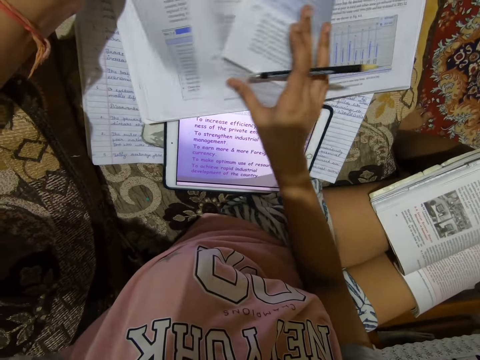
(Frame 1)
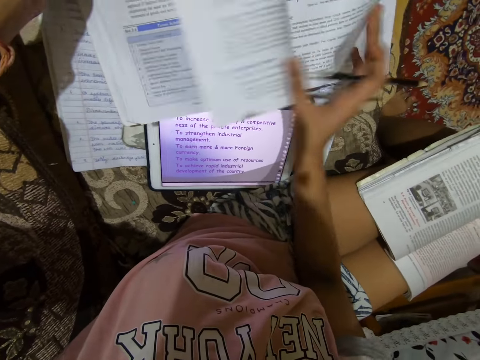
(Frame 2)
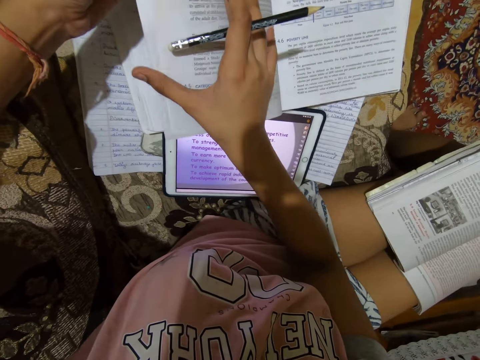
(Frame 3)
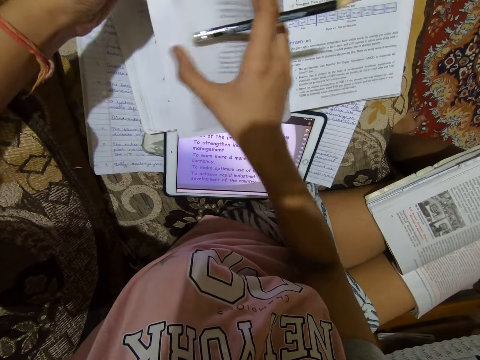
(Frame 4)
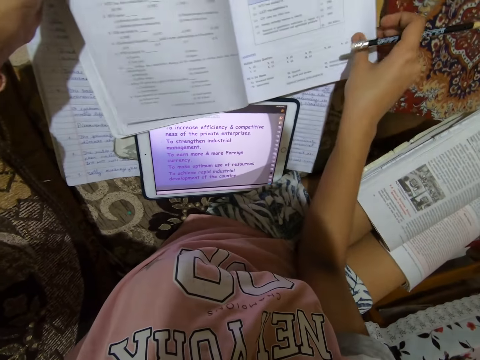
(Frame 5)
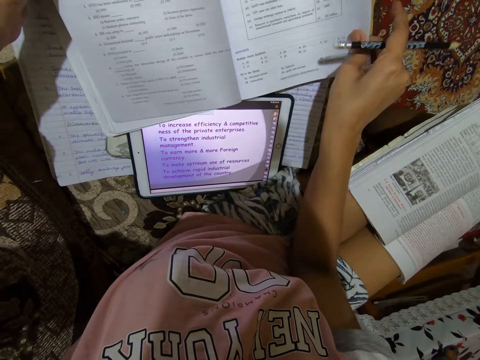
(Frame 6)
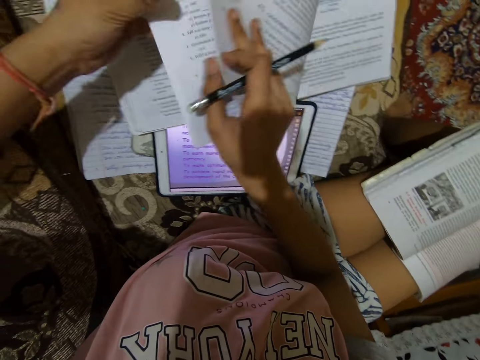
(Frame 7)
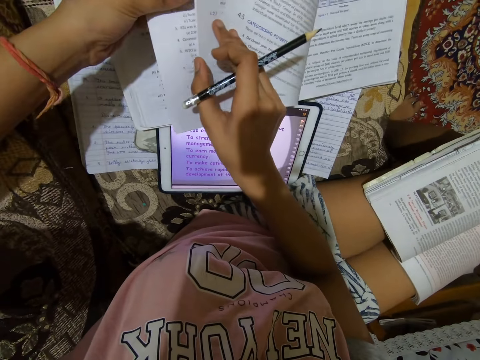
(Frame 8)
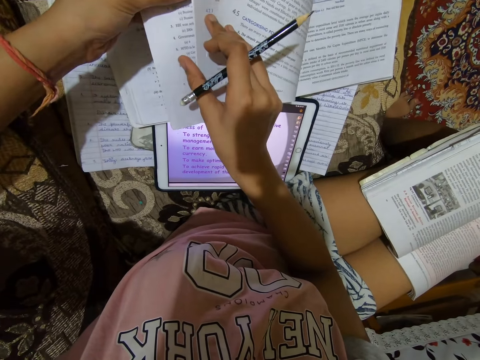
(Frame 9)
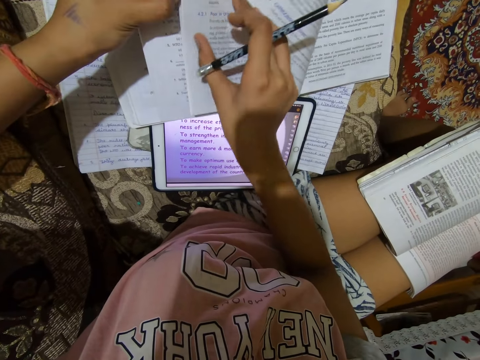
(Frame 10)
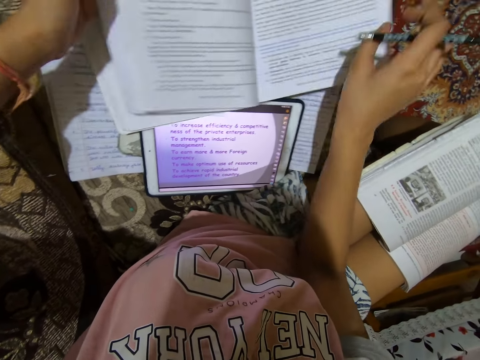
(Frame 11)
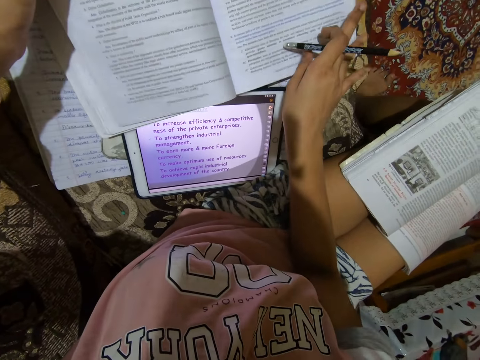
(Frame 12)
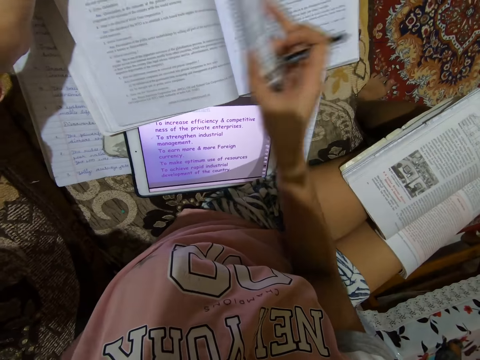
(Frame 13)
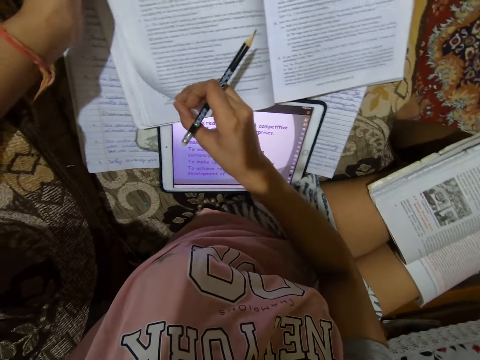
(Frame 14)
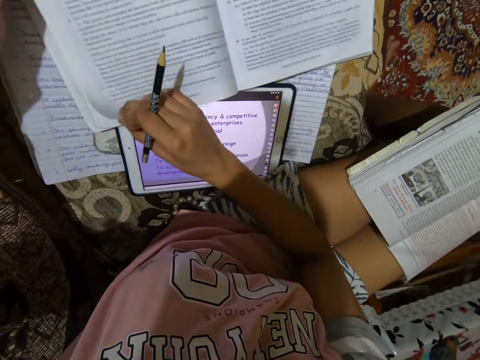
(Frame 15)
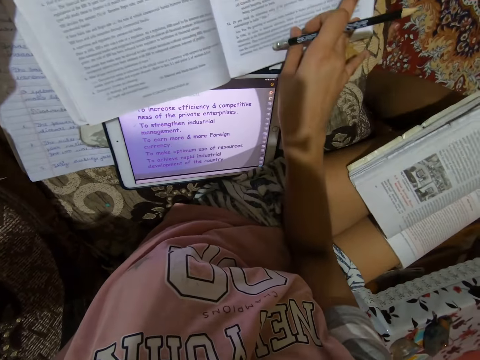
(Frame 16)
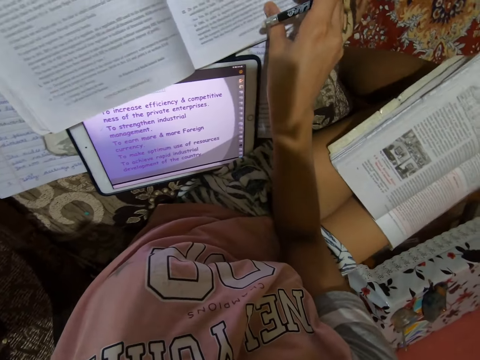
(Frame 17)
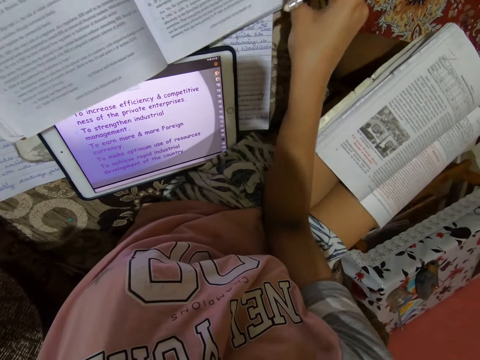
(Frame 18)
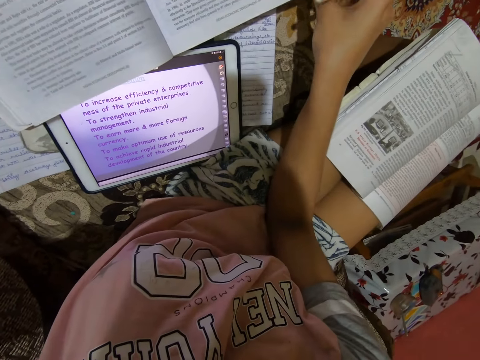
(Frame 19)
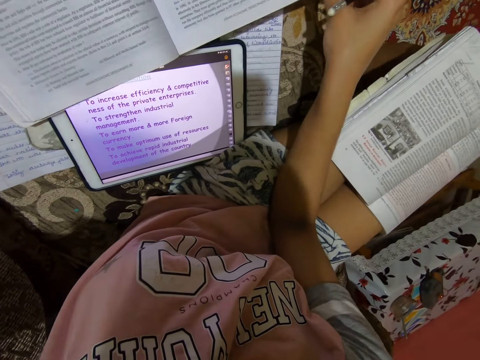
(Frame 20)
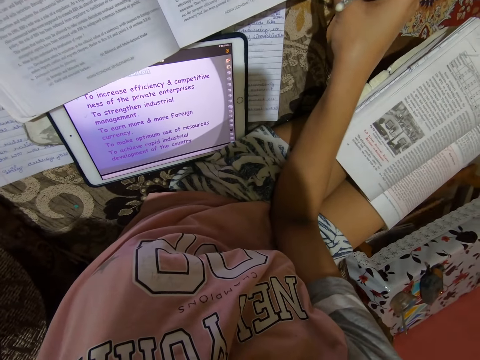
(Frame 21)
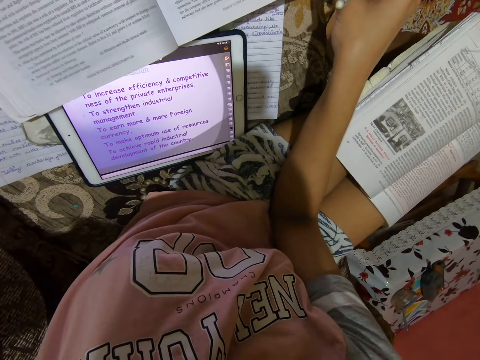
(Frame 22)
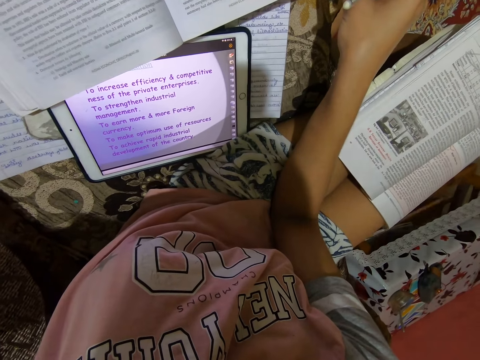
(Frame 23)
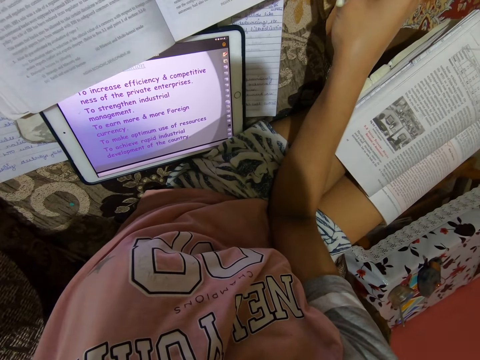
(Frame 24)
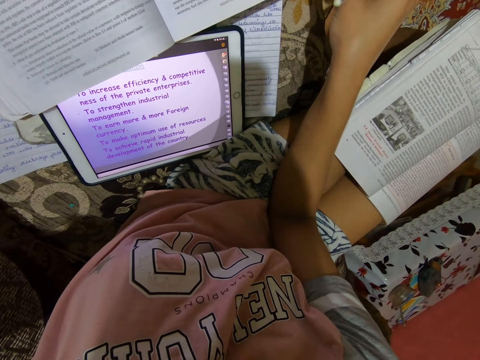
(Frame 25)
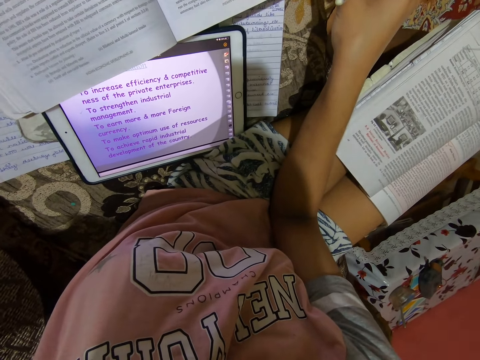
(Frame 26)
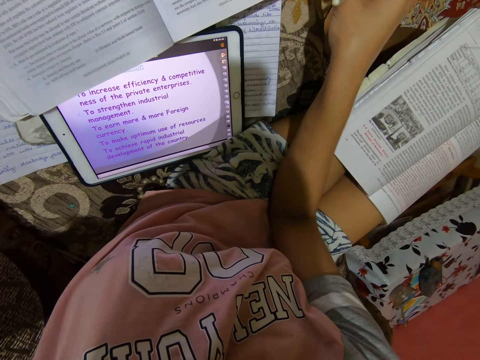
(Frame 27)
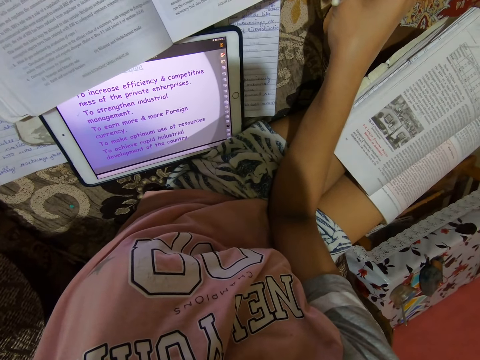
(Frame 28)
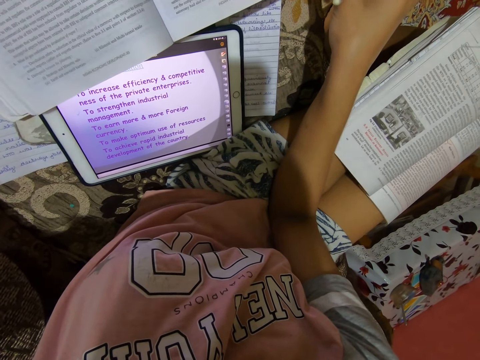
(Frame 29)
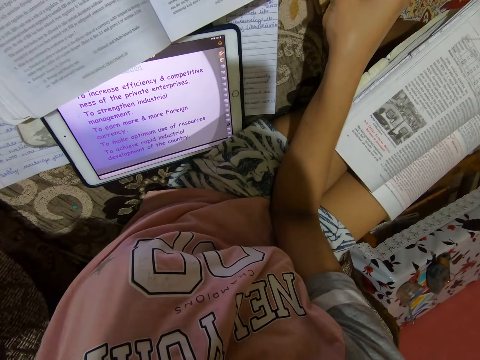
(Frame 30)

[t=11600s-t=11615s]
The camera wearer turns to another page.

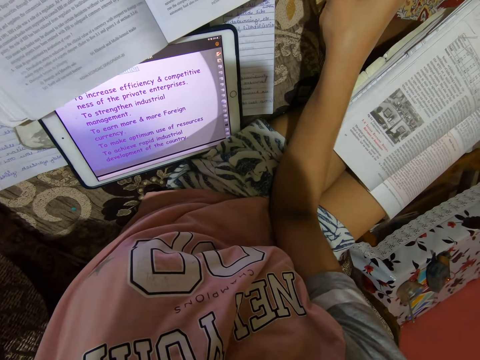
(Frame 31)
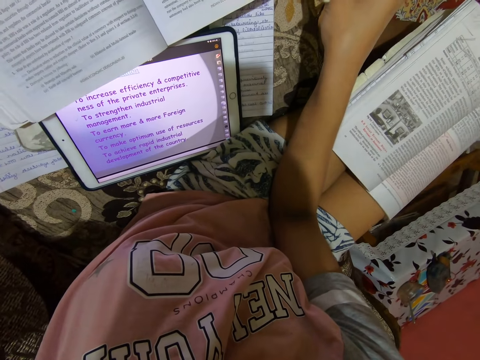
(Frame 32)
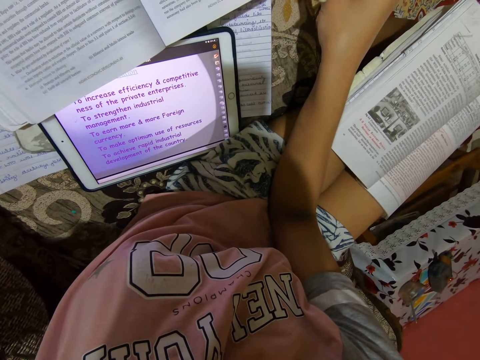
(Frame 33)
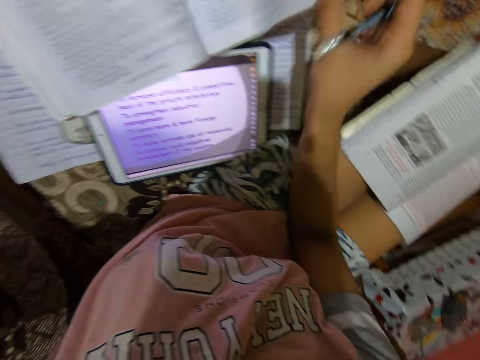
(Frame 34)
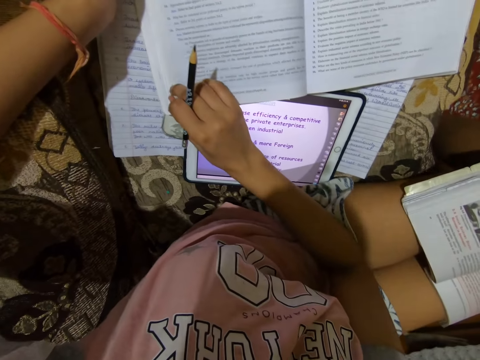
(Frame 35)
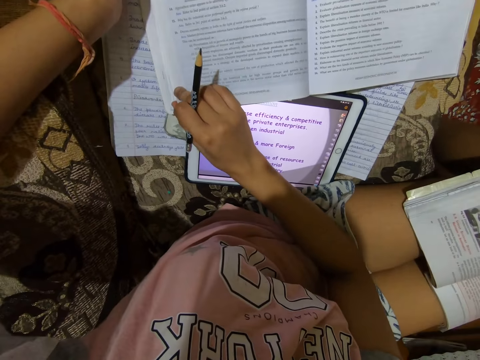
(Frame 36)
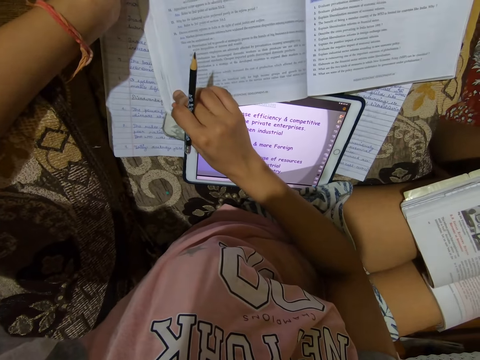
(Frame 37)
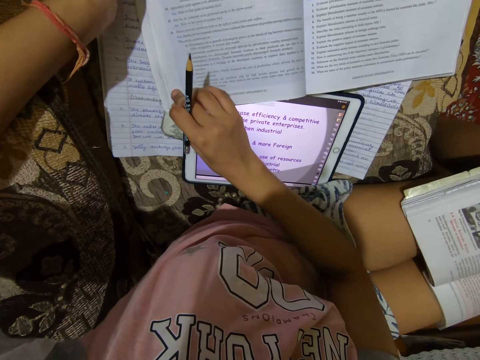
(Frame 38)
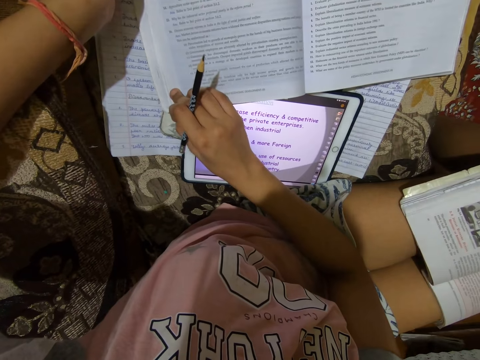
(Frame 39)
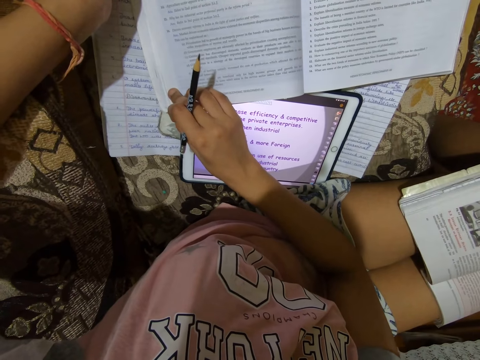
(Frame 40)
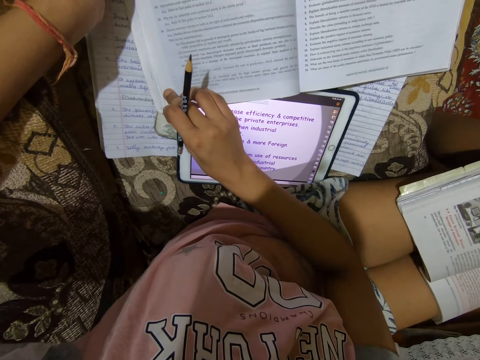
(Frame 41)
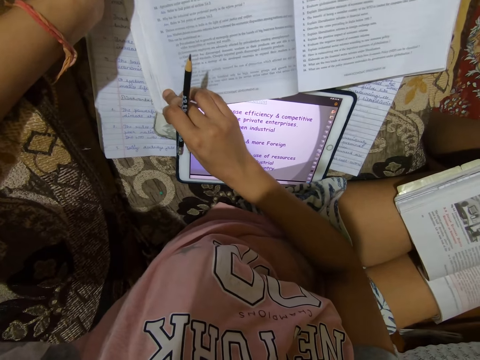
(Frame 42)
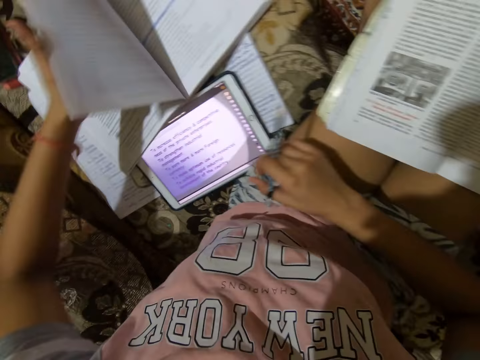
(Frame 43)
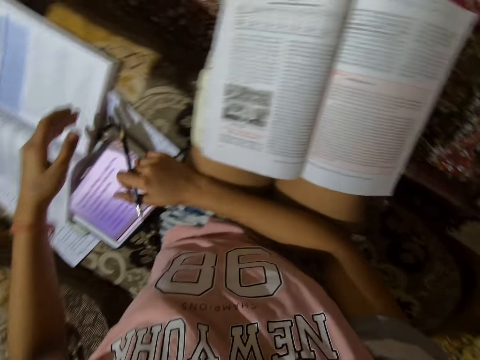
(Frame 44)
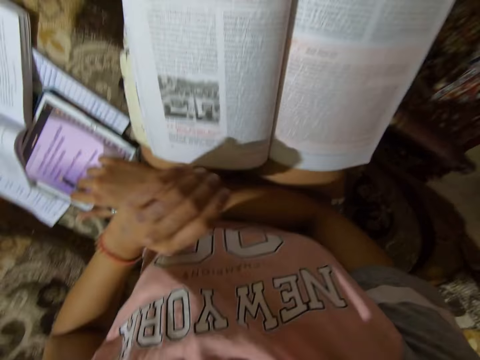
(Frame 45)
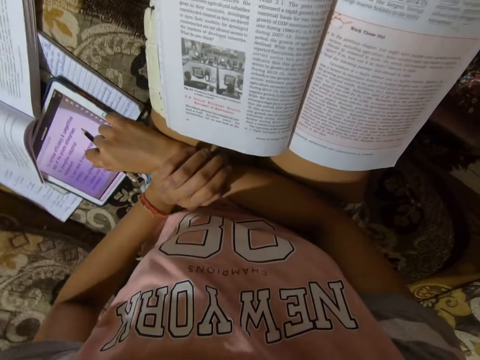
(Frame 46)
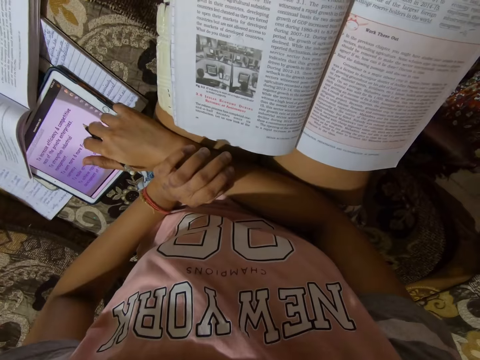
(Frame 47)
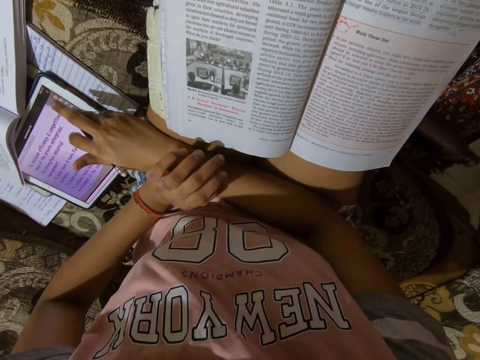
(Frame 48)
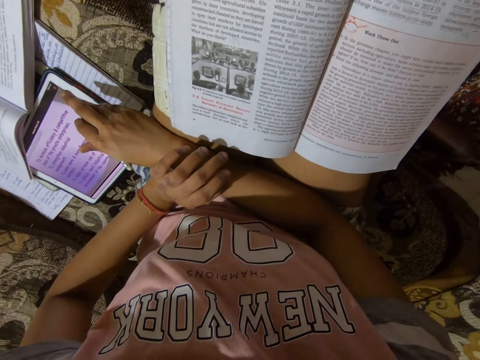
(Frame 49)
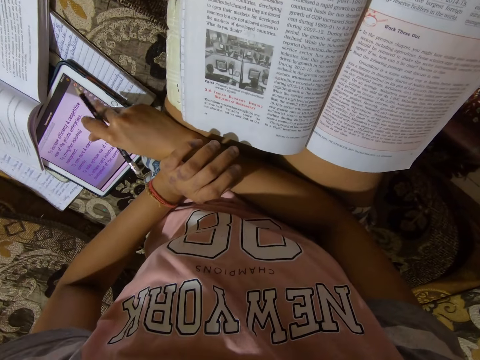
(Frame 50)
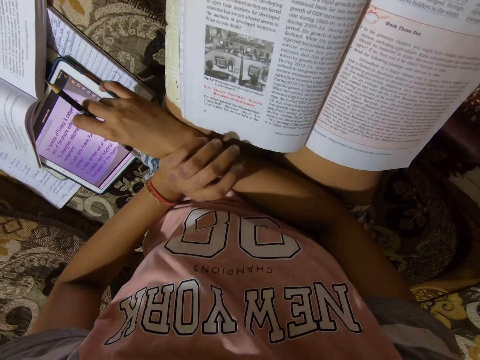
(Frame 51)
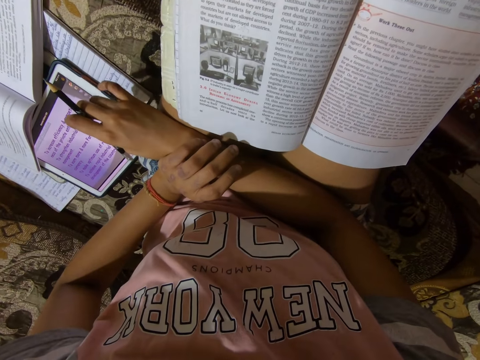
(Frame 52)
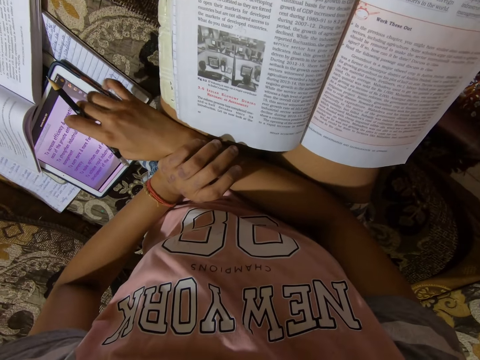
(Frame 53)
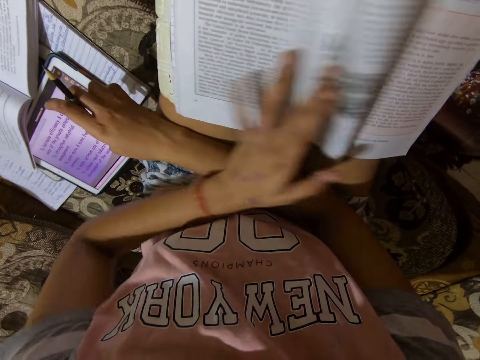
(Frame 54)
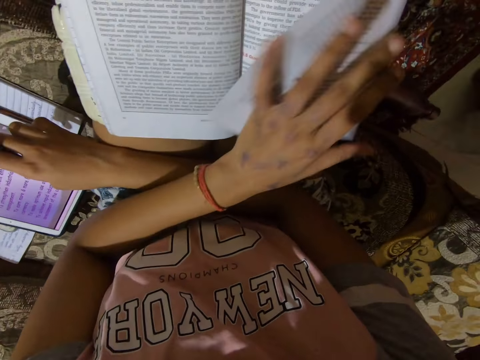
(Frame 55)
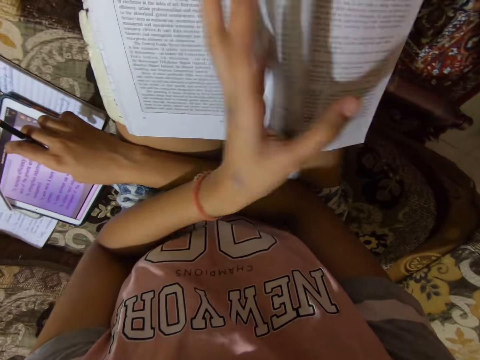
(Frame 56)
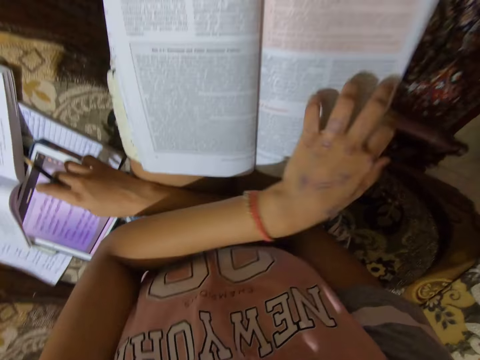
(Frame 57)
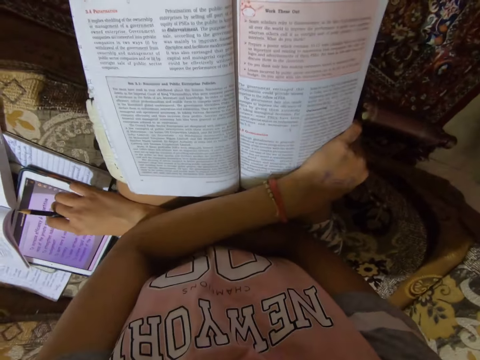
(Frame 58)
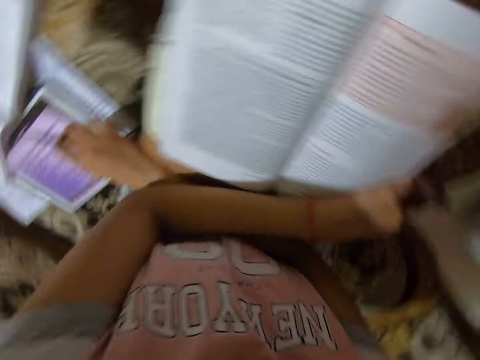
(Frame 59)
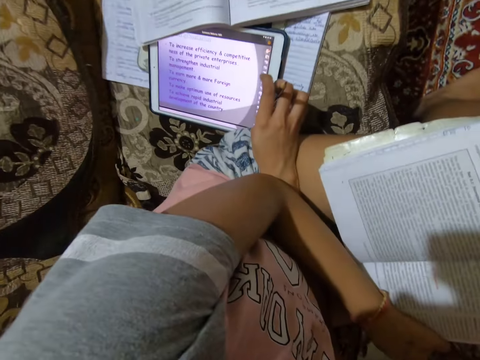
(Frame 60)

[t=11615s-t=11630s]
The camera wearer holds the textbook. They hold a pencil. They hold the pencil again.
